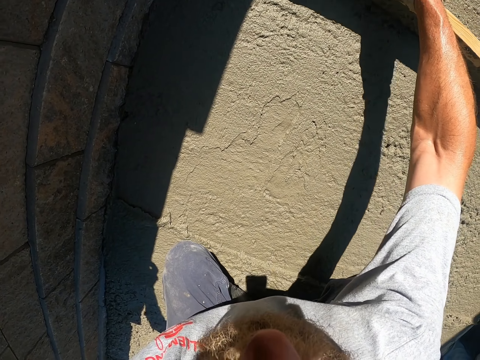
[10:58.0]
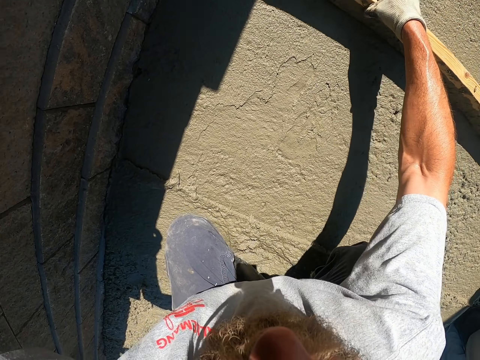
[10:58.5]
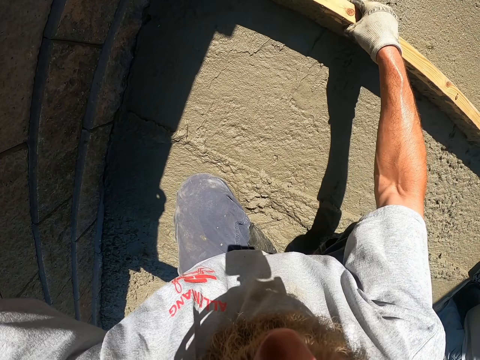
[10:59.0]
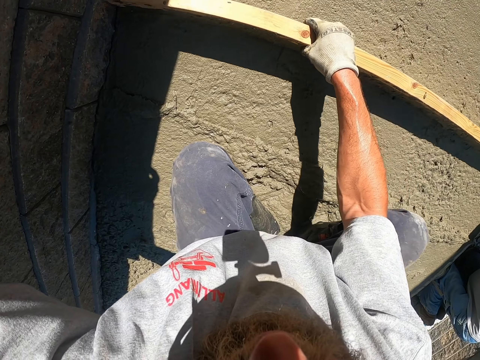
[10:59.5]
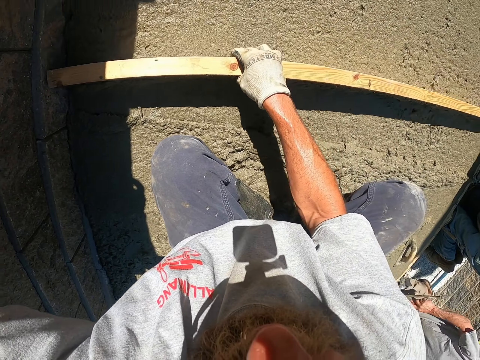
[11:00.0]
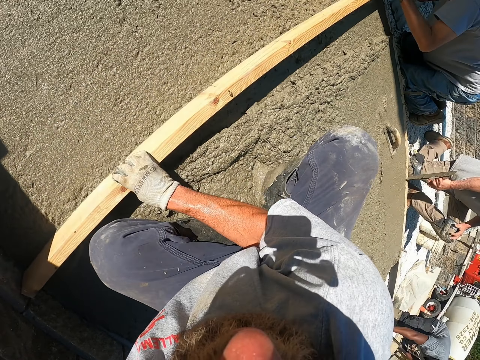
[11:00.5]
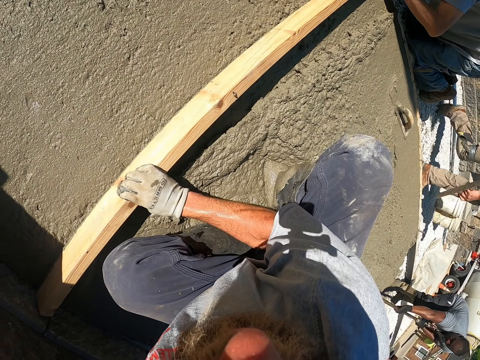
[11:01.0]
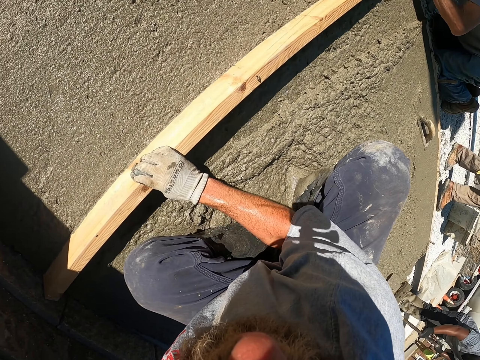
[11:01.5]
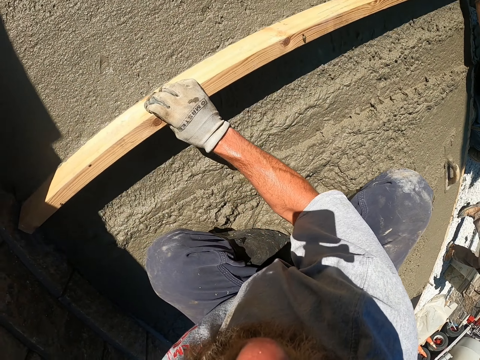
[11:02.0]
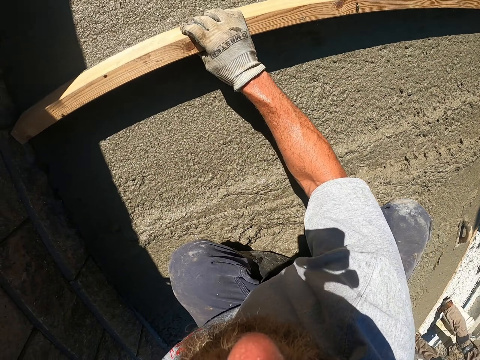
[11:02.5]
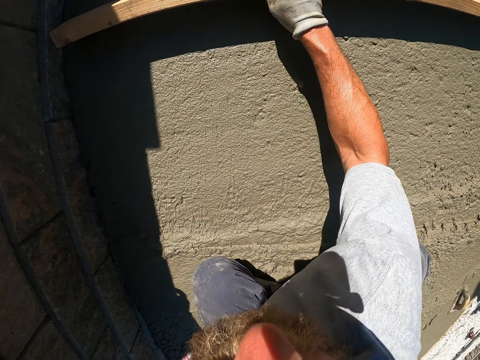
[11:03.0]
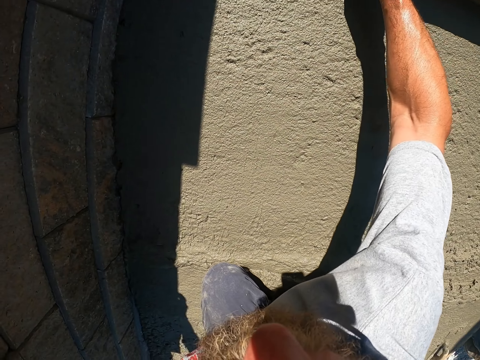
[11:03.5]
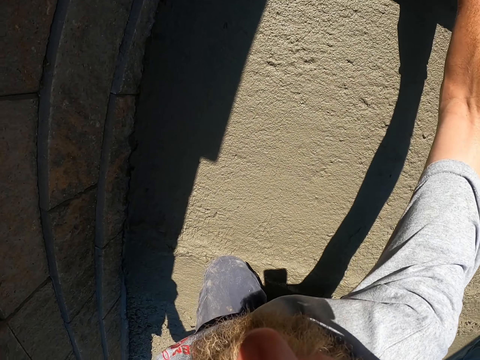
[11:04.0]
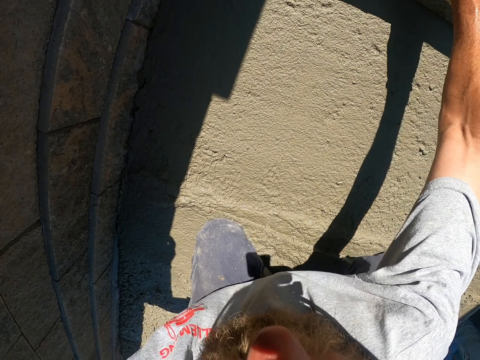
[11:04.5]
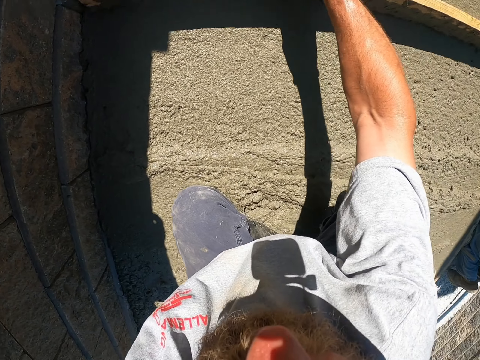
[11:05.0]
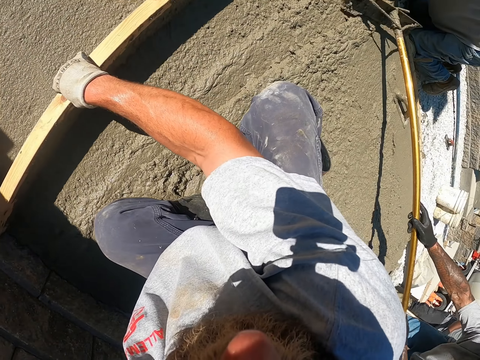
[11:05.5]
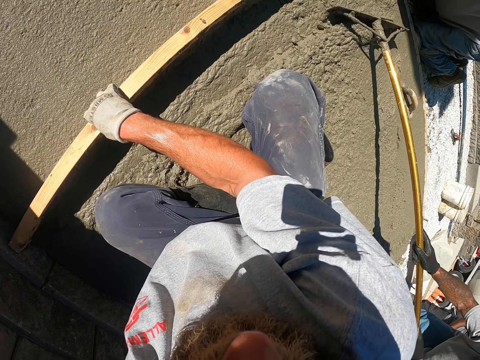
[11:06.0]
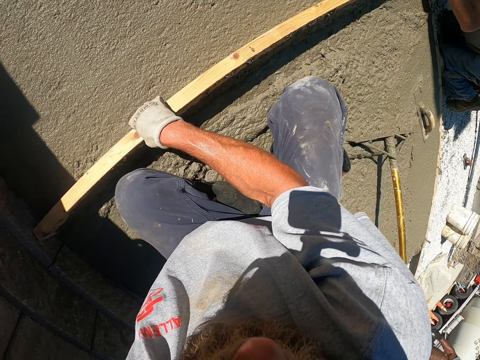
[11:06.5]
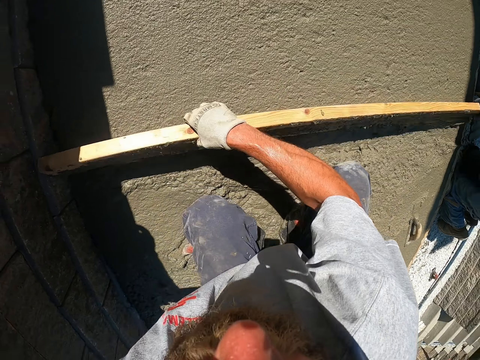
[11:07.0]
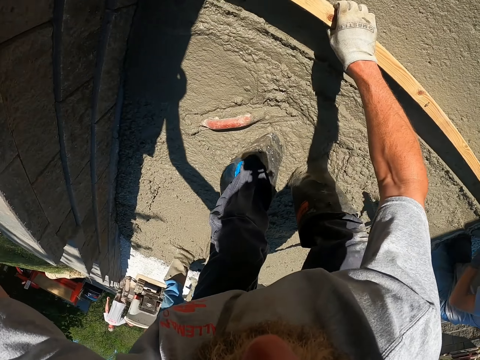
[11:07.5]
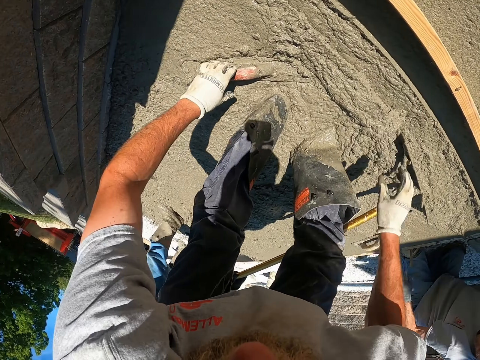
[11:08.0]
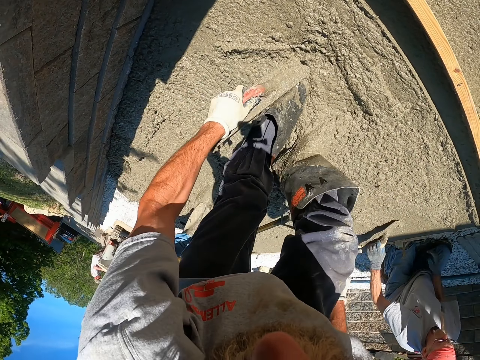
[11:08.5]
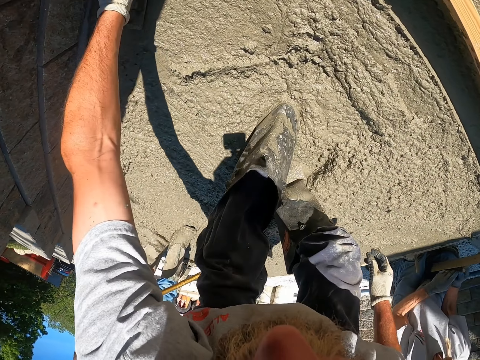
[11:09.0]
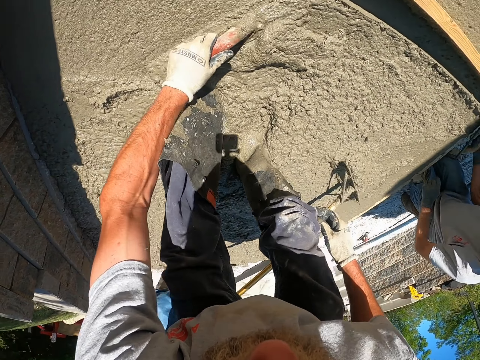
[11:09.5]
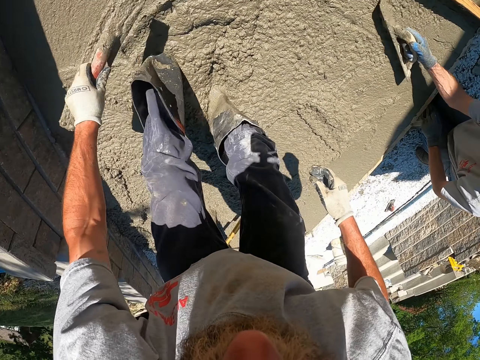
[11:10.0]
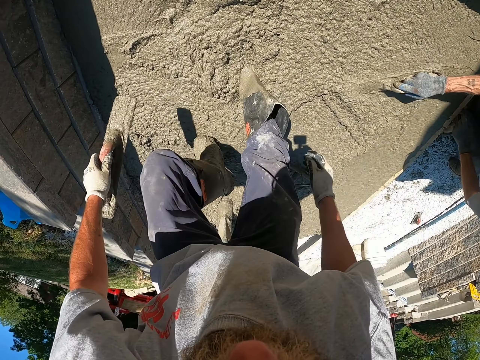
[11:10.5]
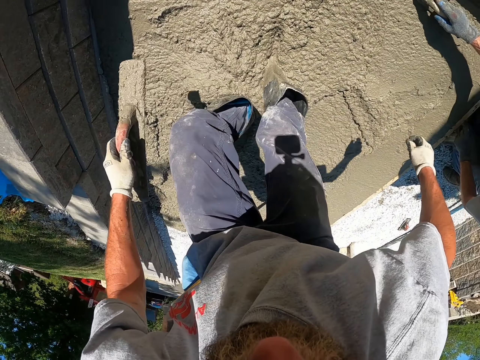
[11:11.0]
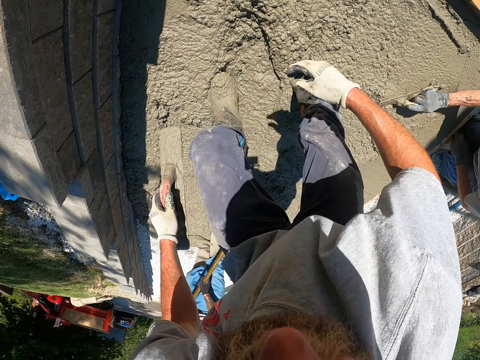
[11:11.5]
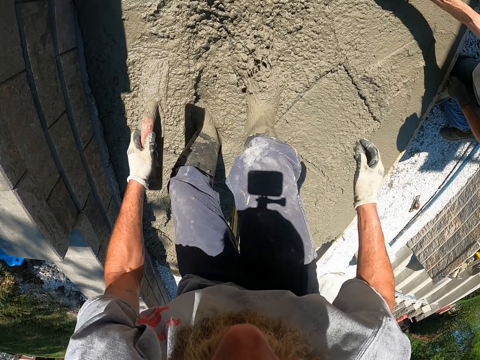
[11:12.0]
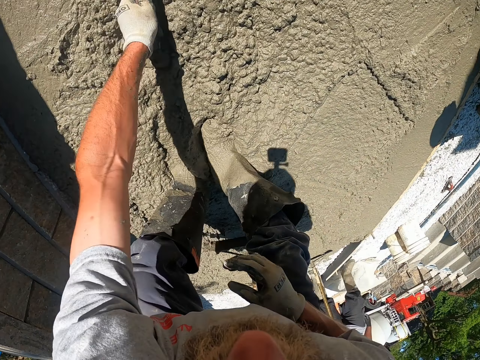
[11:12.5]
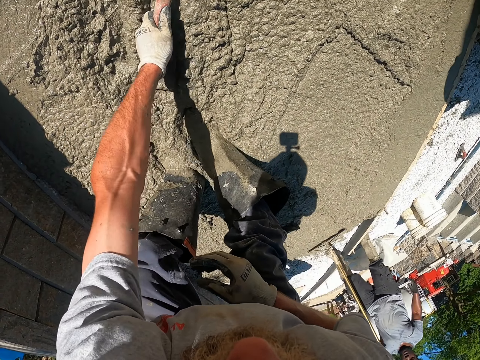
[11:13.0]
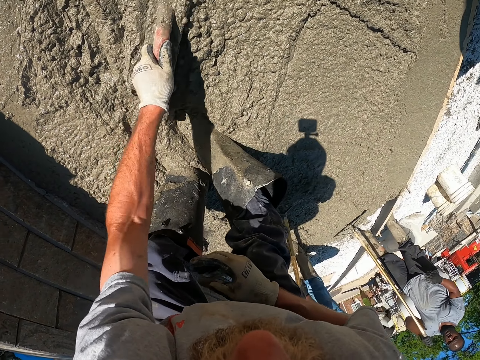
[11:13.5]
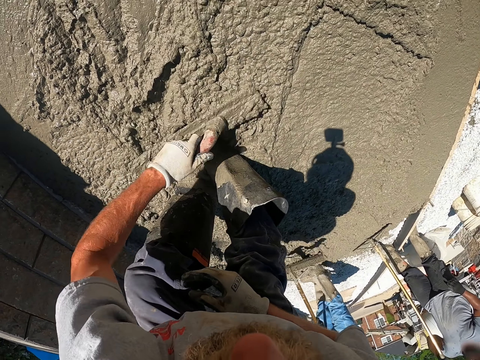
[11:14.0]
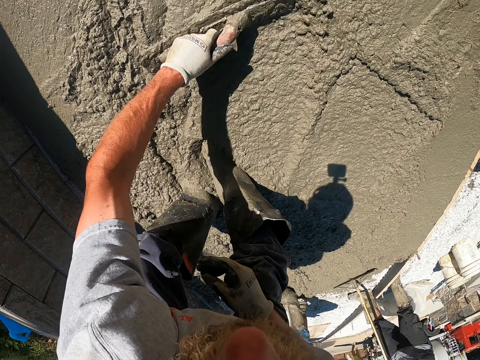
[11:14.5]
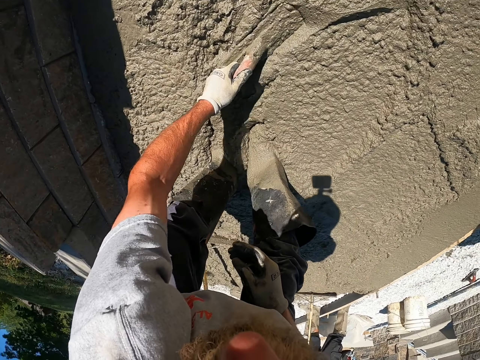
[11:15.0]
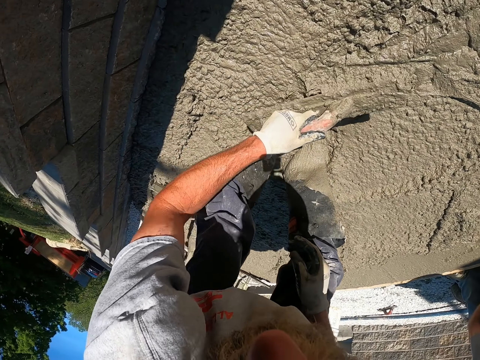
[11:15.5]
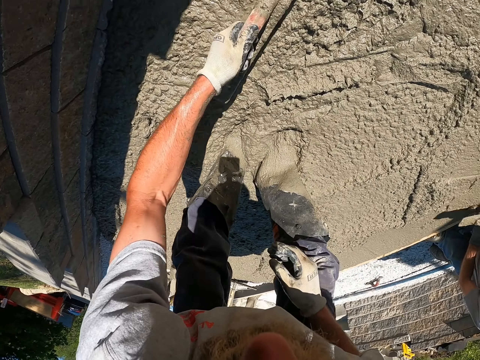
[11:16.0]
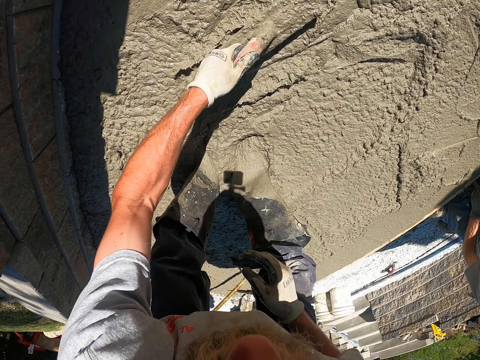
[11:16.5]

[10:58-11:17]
A person uses a rake to spread the cement. The camera wearer spreads the cement with legs and uses the screed to spread the cement. The person uses the screed to flatten the cement. The camera wearer pushes the cement using his left leg. He spreads the cement using the screed.

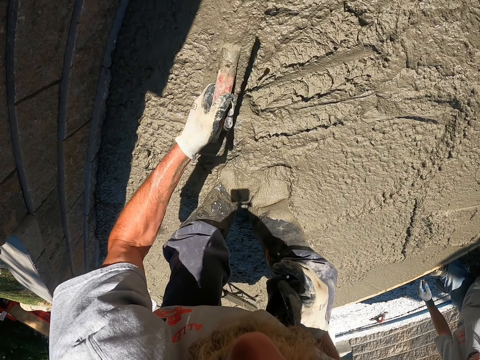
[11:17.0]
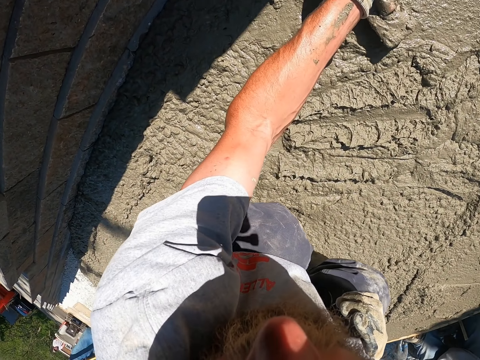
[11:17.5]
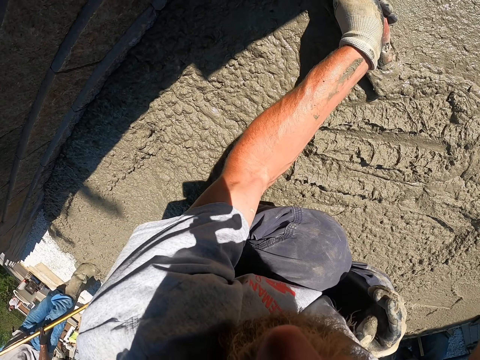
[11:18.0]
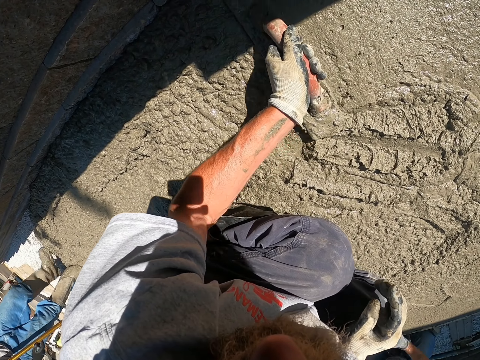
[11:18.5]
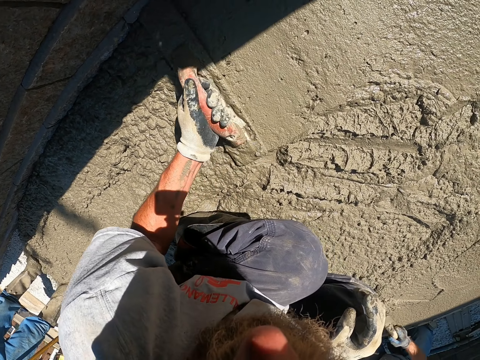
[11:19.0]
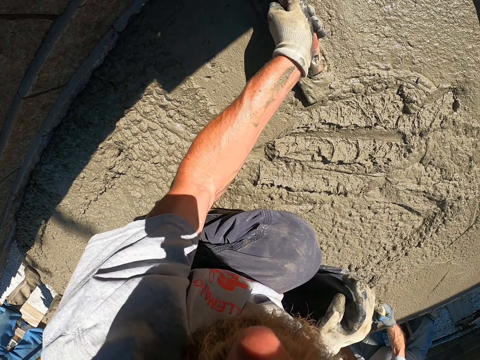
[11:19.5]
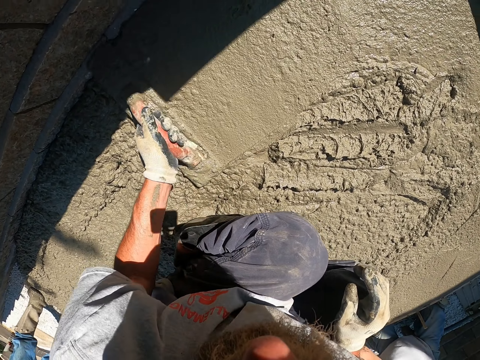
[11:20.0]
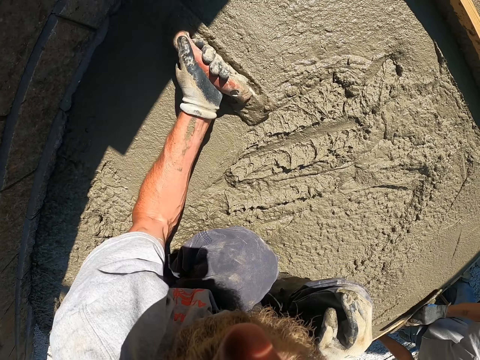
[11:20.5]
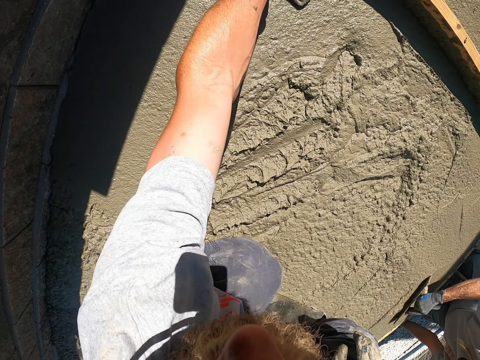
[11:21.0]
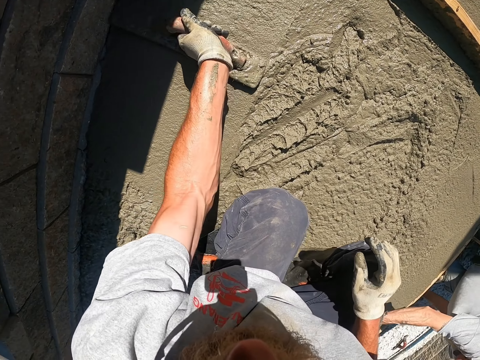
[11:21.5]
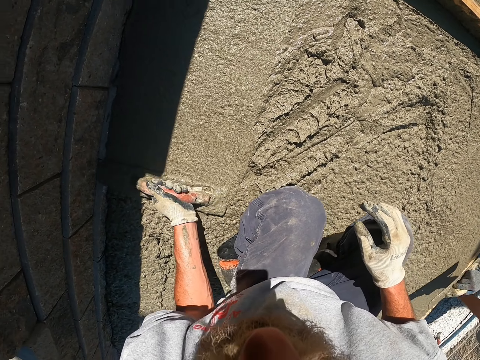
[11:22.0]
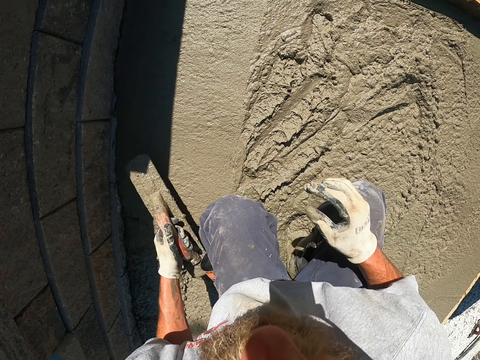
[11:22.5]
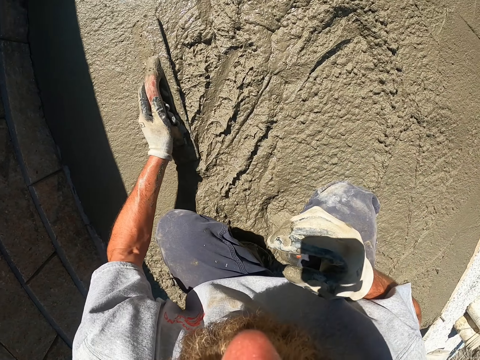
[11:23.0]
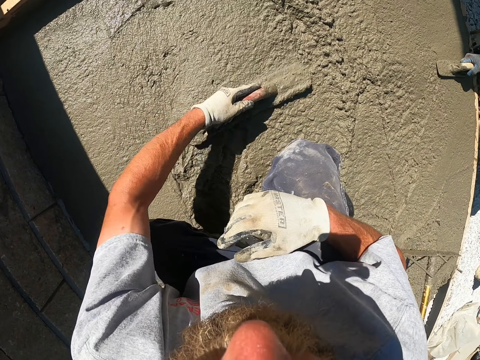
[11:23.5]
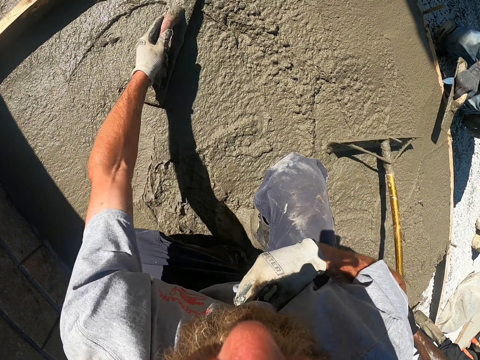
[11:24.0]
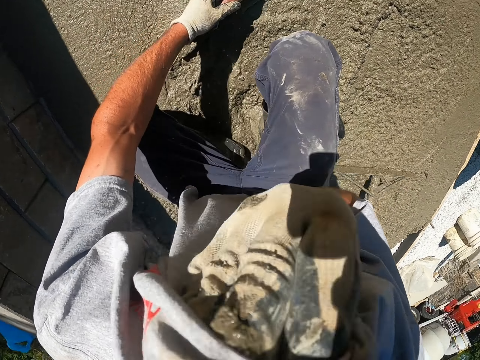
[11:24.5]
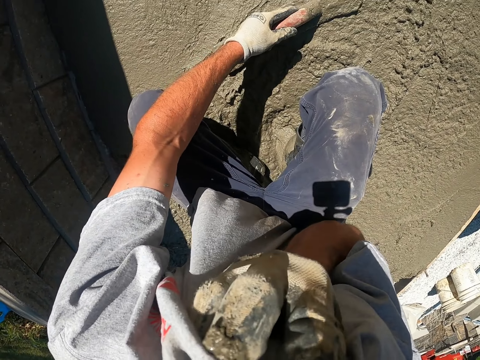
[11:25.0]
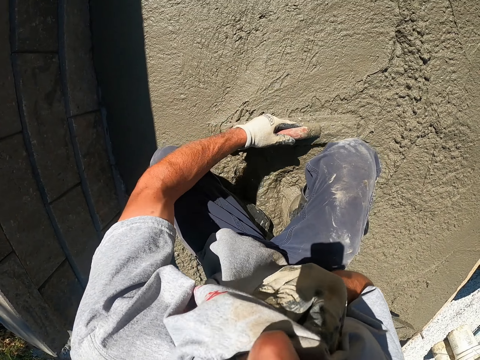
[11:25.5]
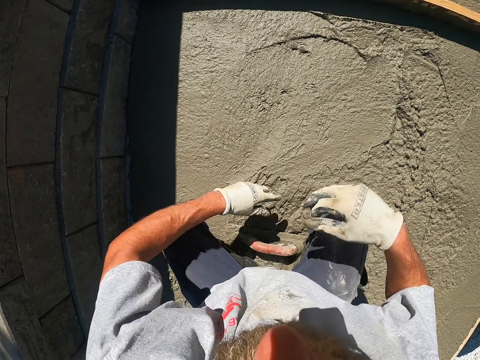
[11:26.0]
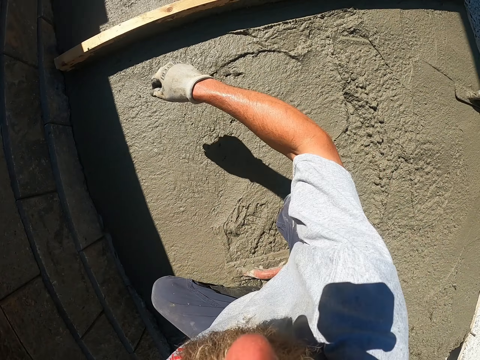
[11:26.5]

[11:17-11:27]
The camera wearer wipes his nose.
